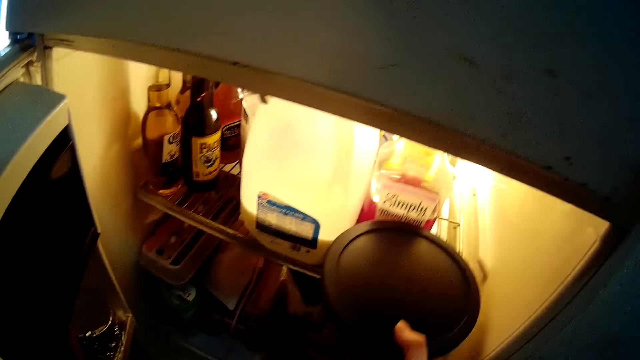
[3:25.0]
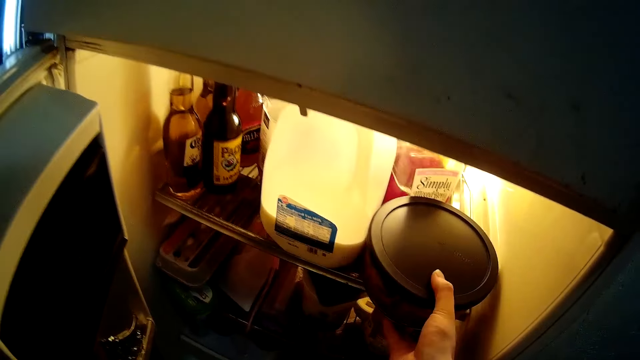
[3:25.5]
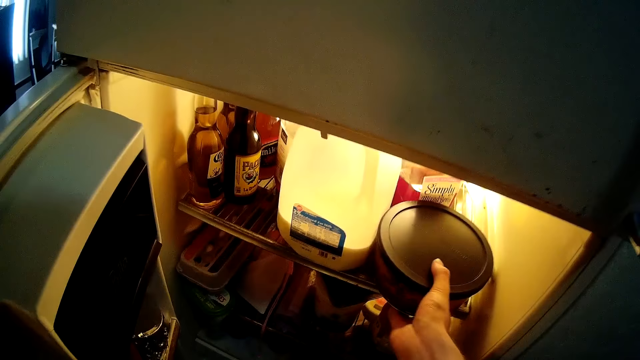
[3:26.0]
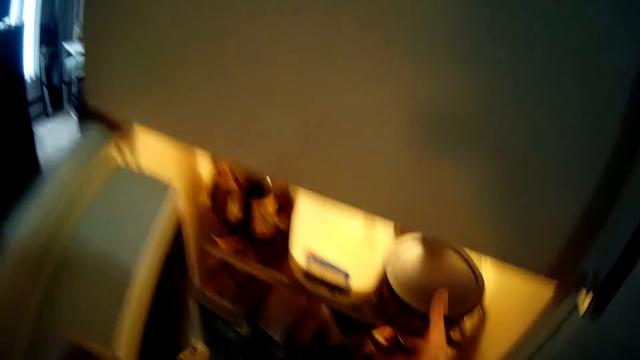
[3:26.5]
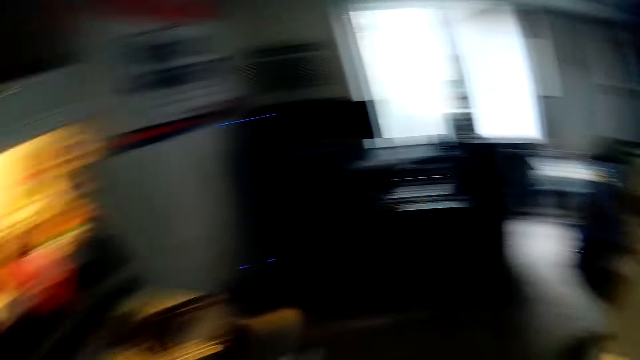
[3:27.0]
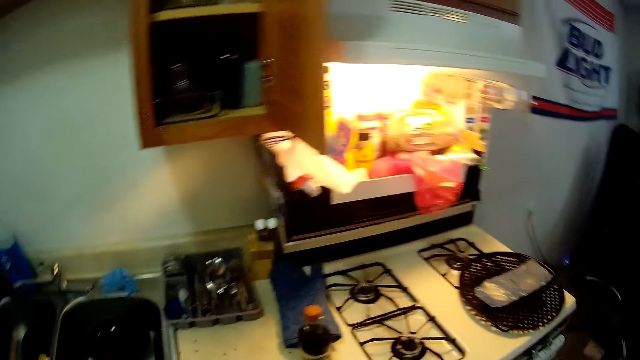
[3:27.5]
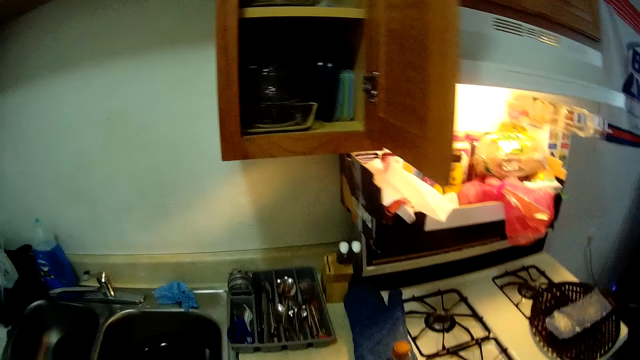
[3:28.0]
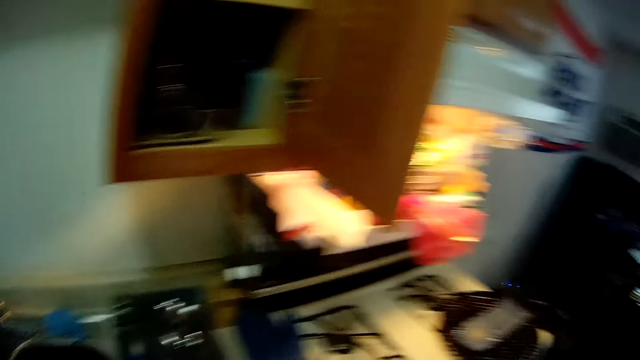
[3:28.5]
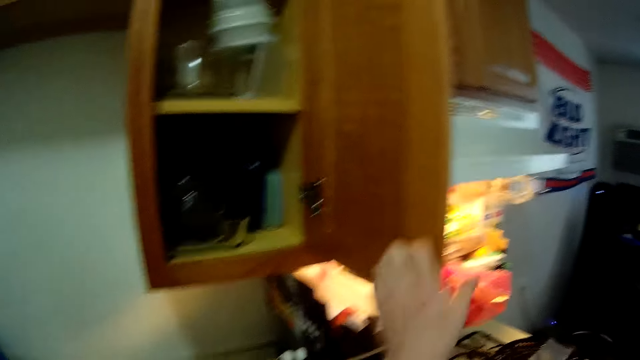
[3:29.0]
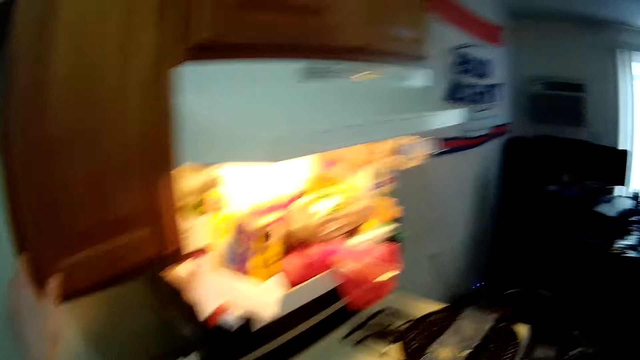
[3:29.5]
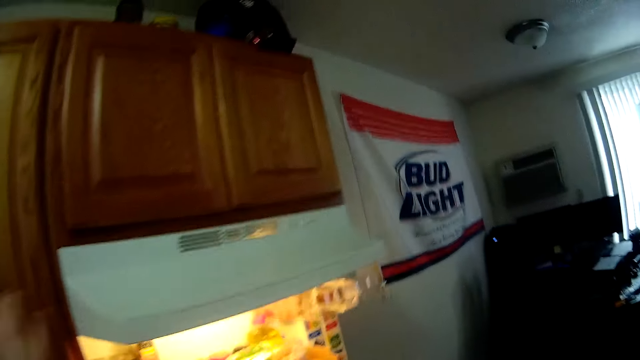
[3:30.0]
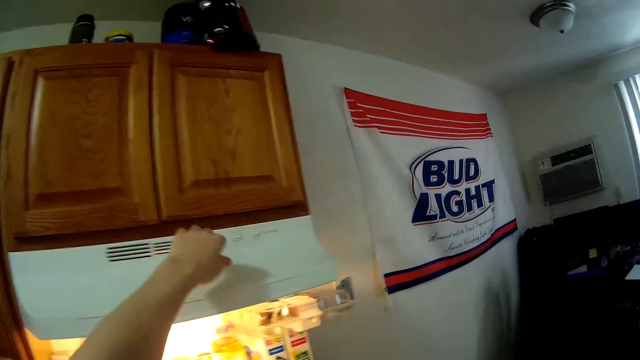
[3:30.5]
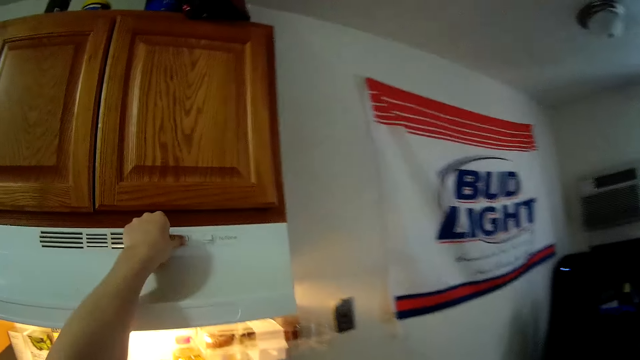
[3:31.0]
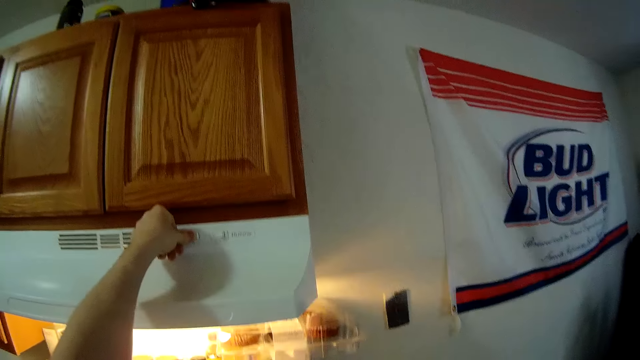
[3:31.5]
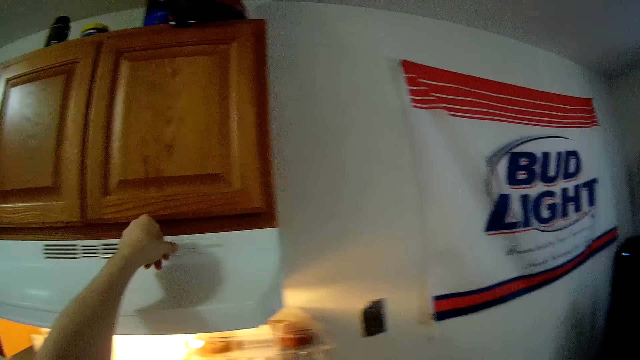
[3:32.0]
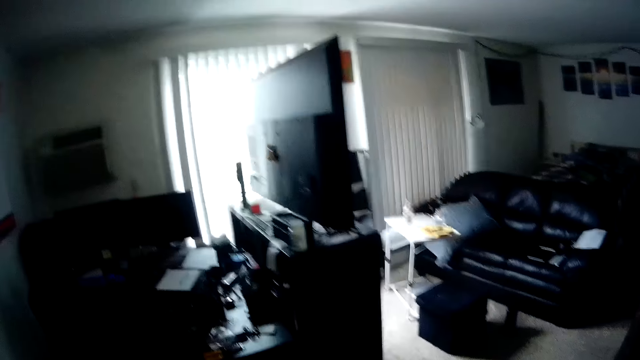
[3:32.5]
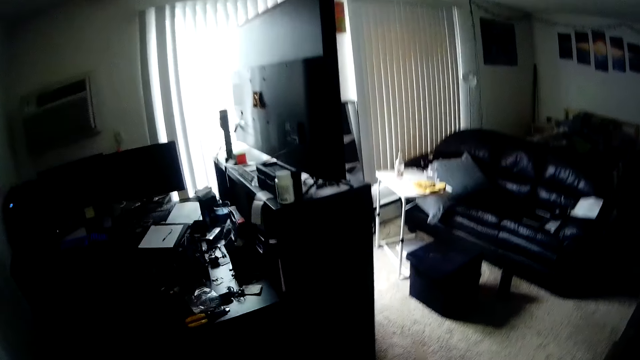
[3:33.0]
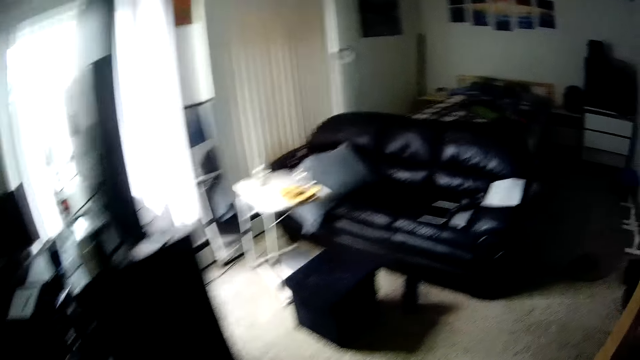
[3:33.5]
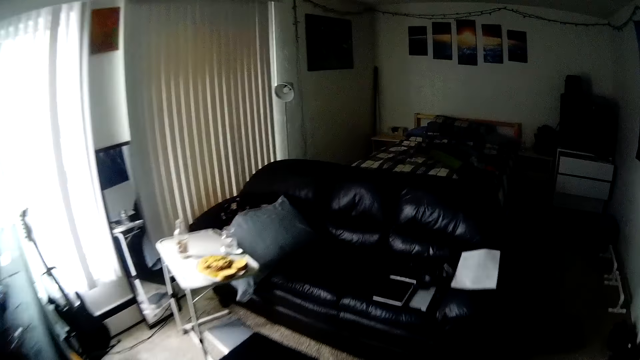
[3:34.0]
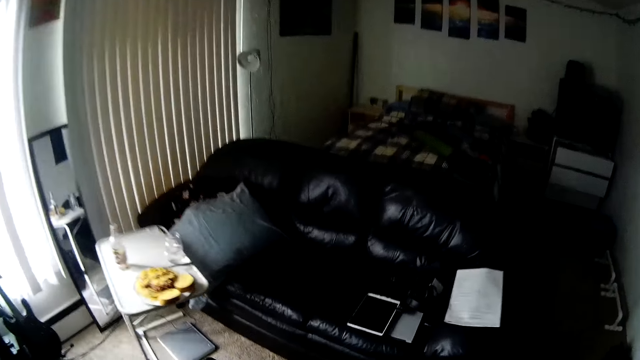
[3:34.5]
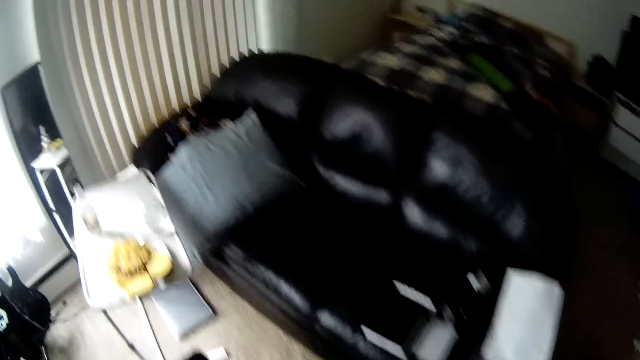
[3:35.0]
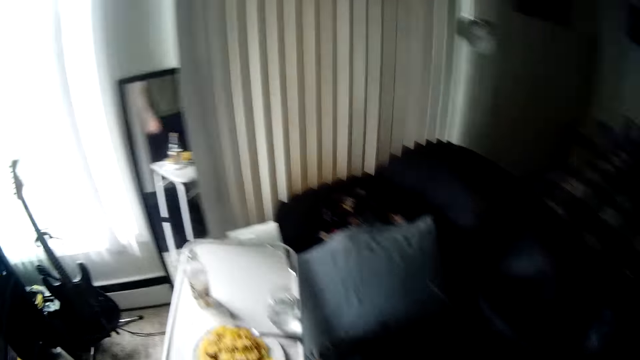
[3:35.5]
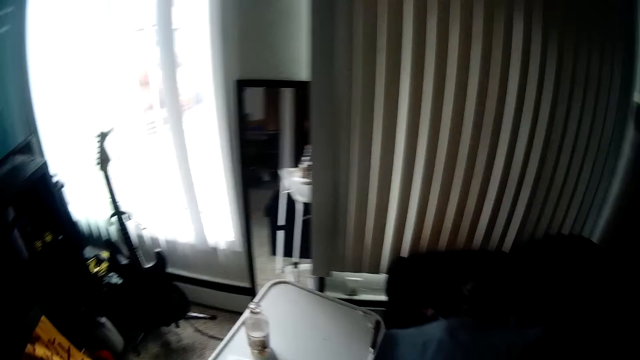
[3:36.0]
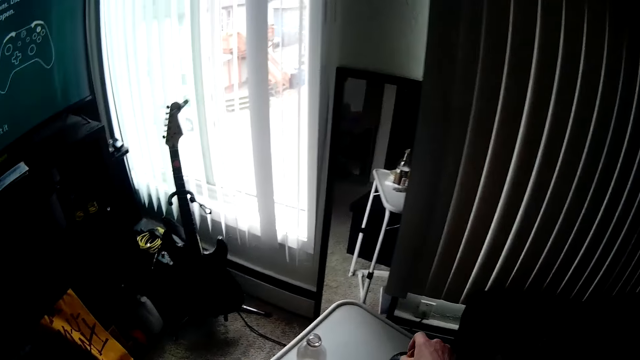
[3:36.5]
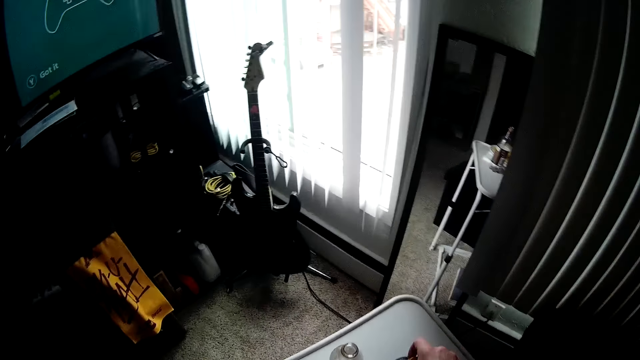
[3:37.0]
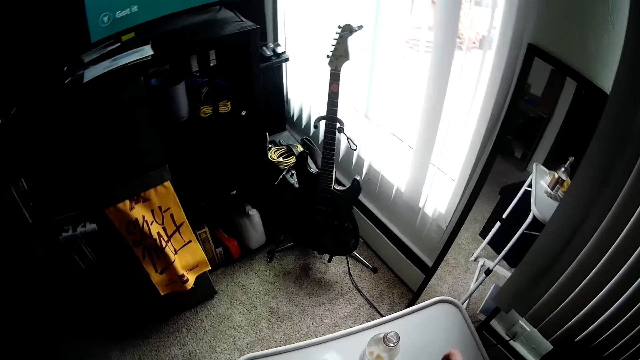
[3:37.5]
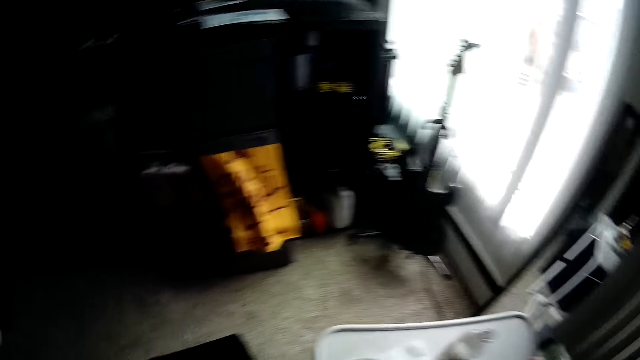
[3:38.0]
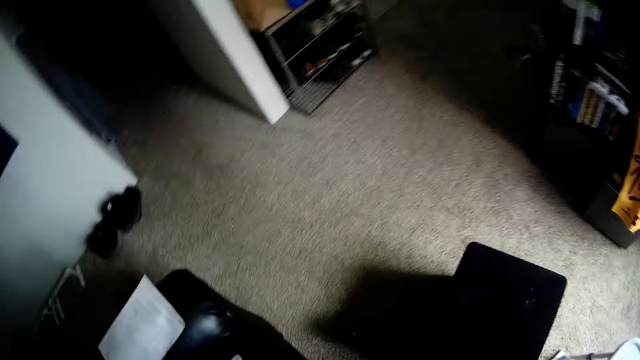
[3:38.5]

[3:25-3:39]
The camera wearer puts a covered plate into the refrigerator. He moves towards the kitchen cabinet. He closes the refrigerator door. He turns around in the kitchen. He closes the kitchen cabinet with his left hand. He switches off the cooker. He presses a button on a range hood with his left hand. He moves towards a black sofa in the apartment. He walks towards the sitting room. He turns around the sitting room. He puts a bottle of something on the table.
